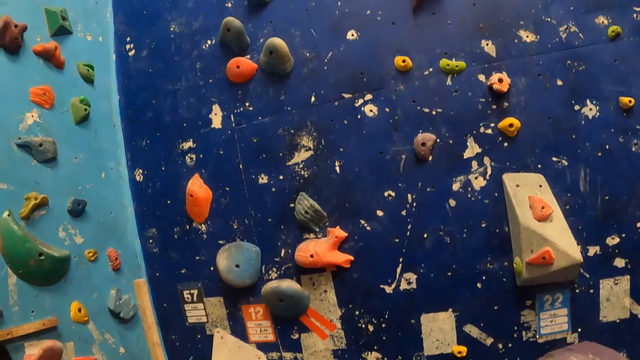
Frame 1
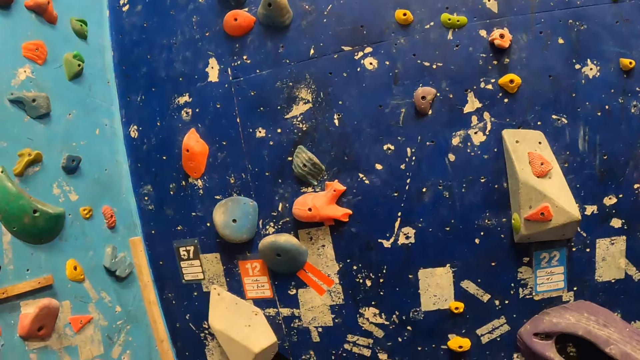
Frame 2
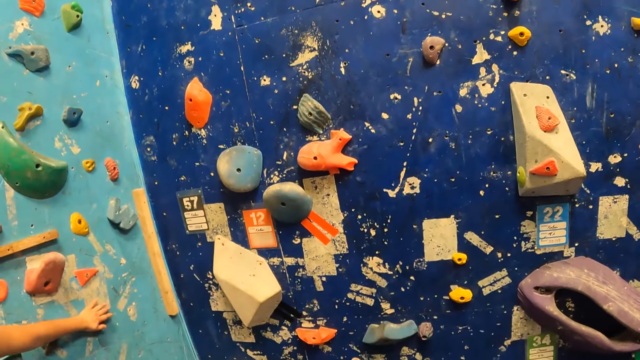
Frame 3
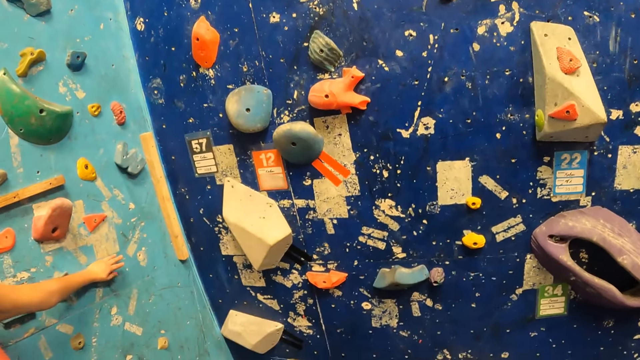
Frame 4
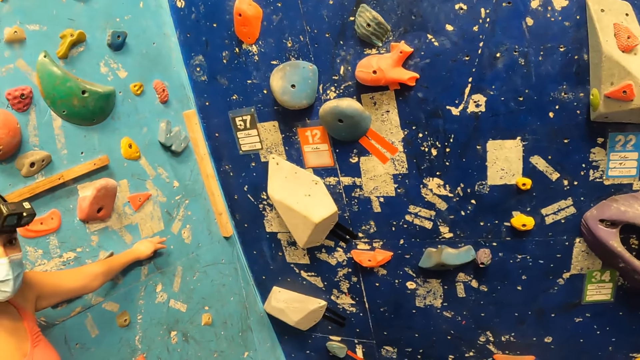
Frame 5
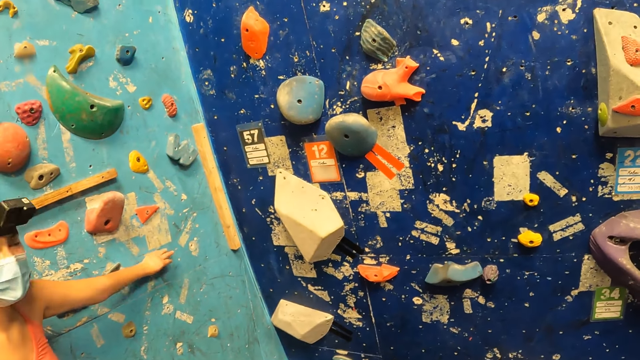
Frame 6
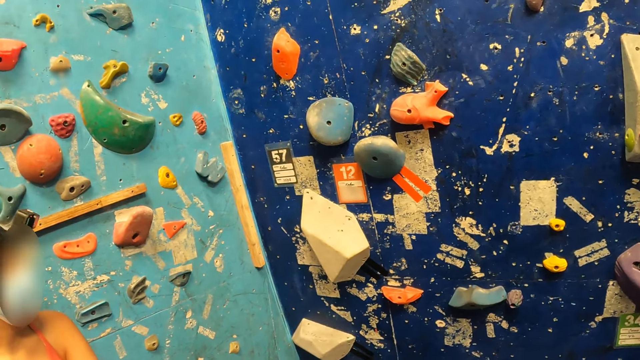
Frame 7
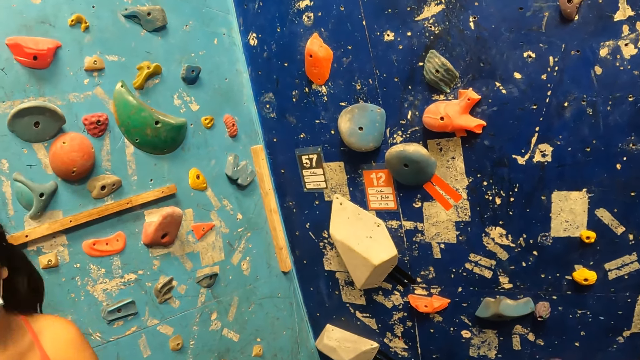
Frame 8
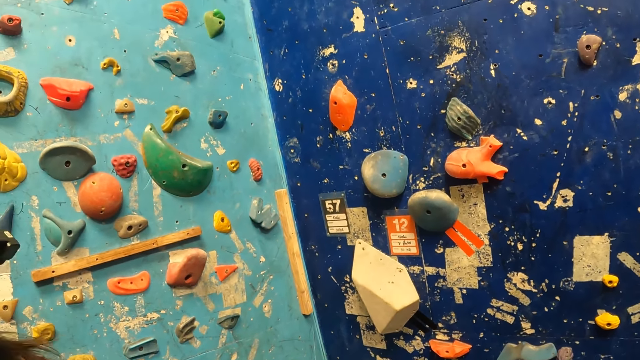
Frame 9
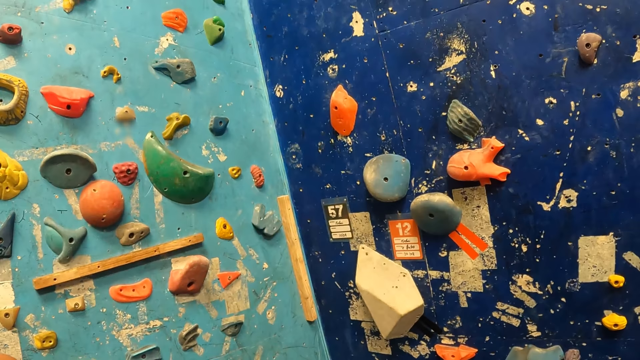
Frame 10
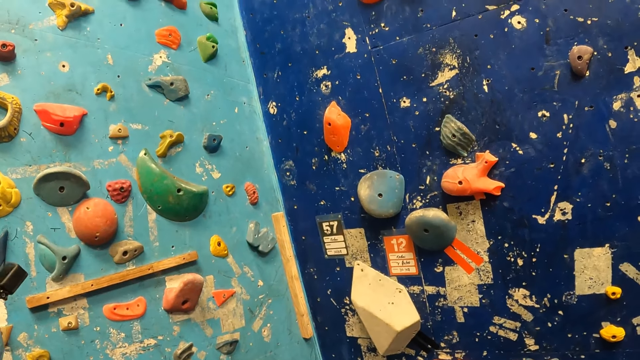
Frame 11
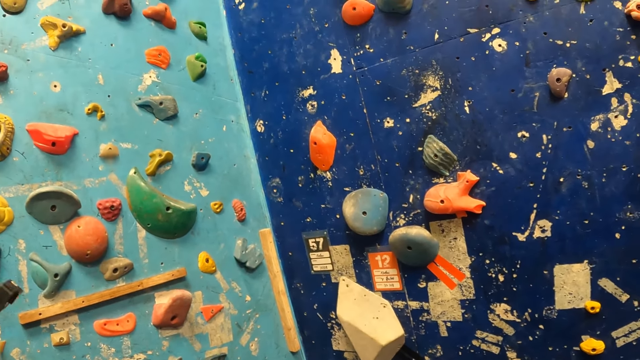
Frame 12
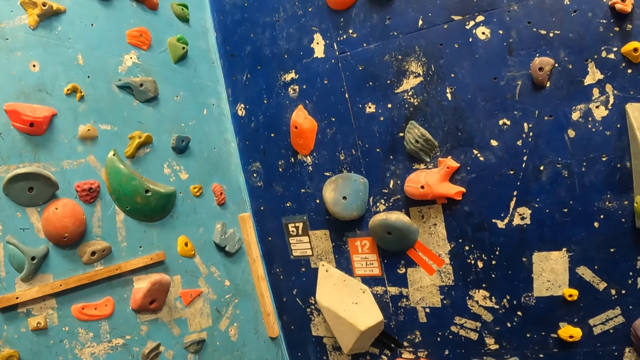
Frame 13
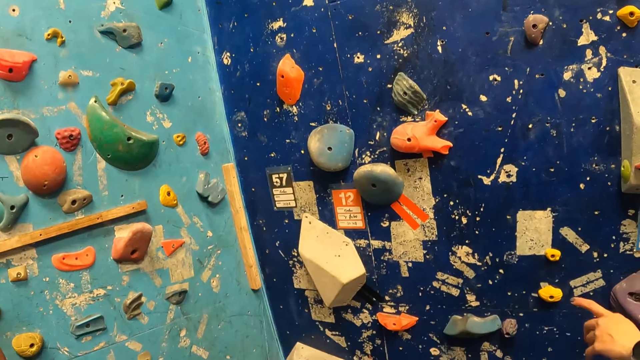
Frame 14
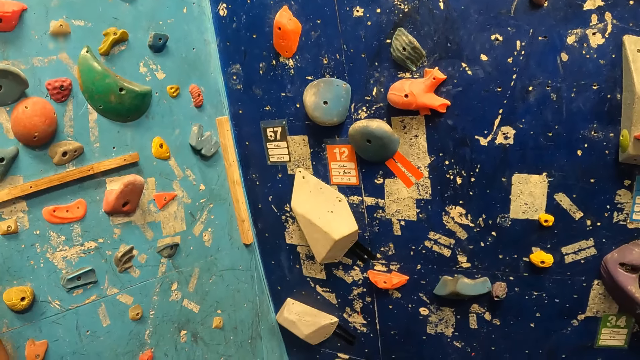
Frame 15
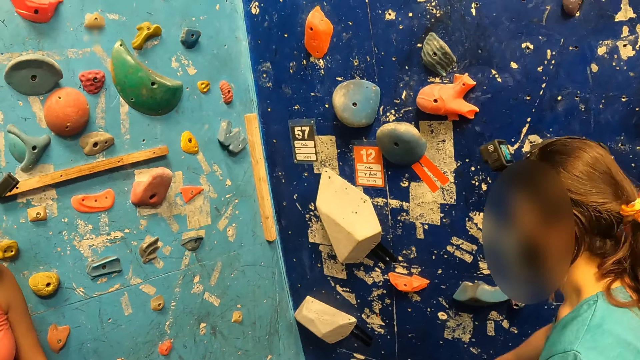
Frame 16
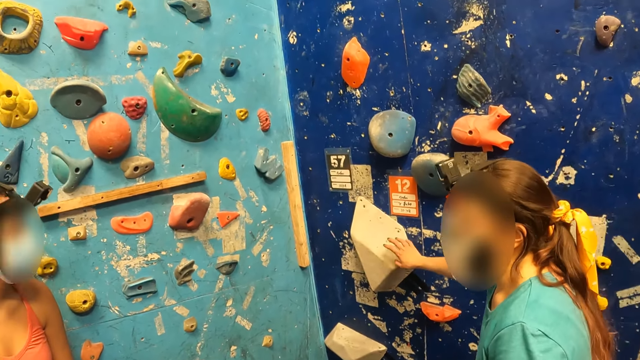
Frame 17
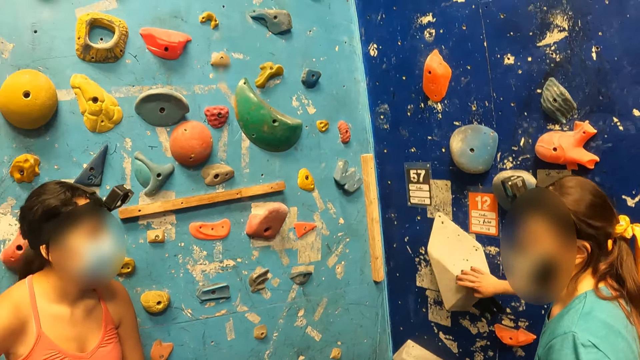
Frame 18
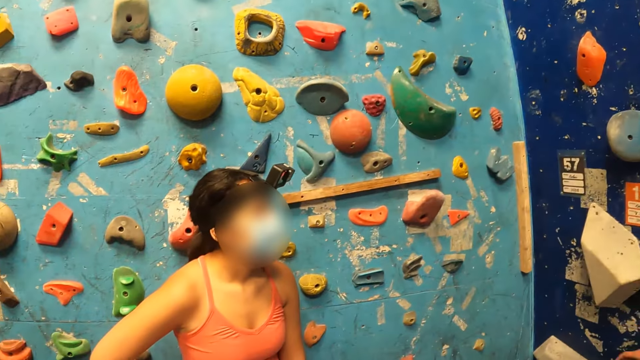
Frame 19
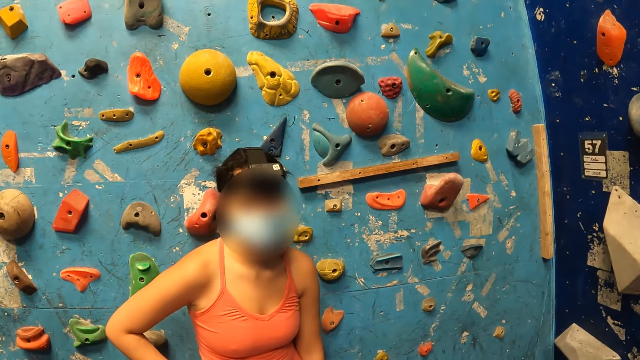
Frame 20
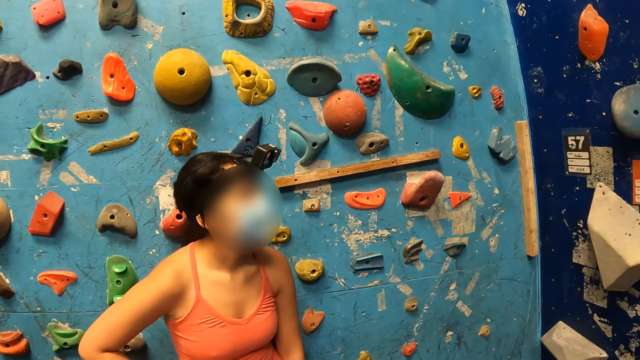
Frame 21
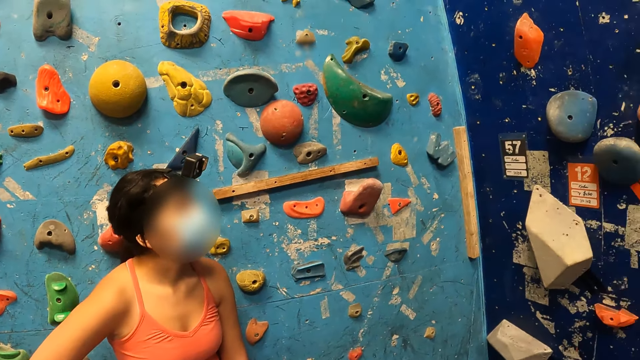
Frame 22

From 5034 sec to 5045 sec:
The woman withdraws her left hand from the rock. A lady touches the wall. The camera wearer stares at the rock wall. Another woman places her right hand on the deep blue background rock. The other woman interacts with the first woman. The other woman withdraws her right hand from the rock.

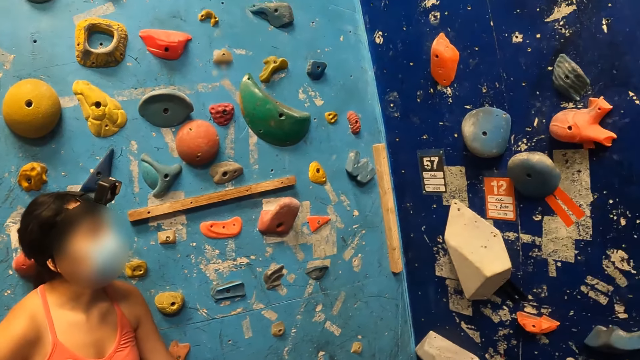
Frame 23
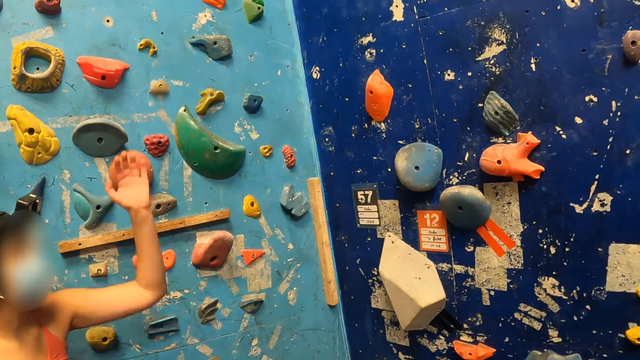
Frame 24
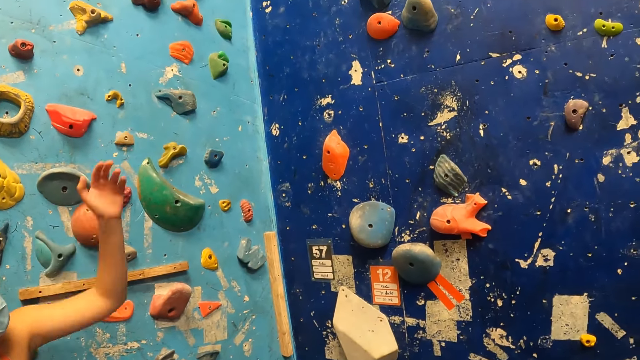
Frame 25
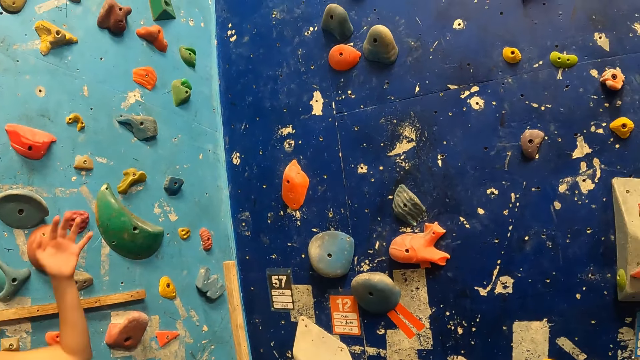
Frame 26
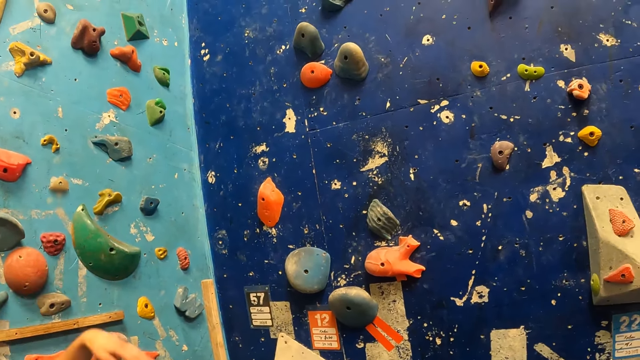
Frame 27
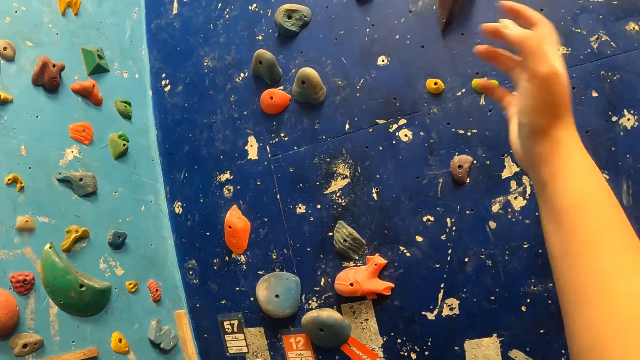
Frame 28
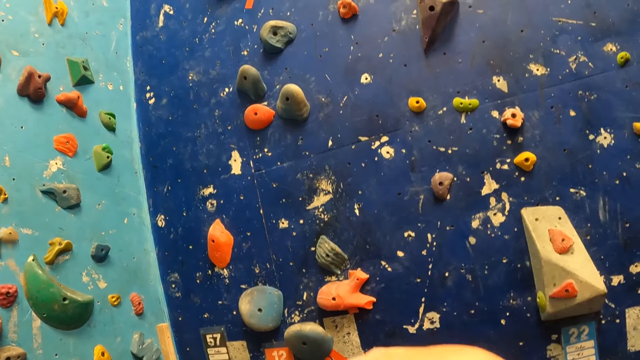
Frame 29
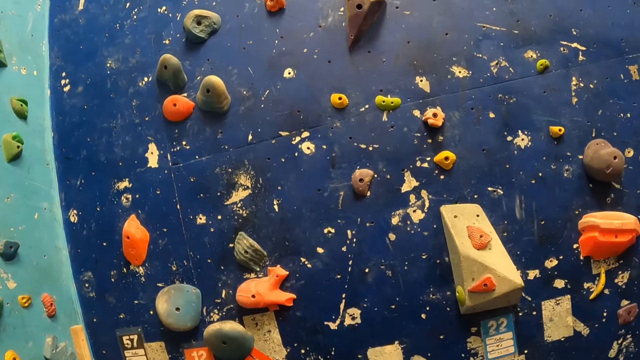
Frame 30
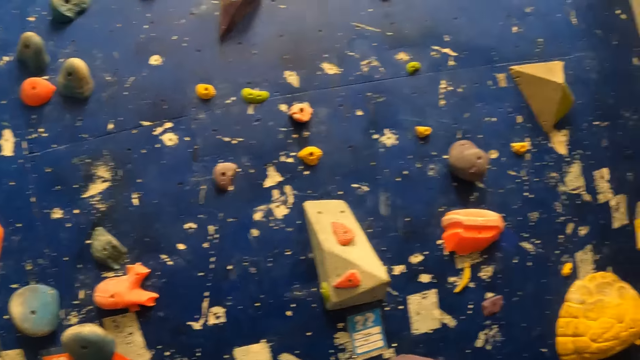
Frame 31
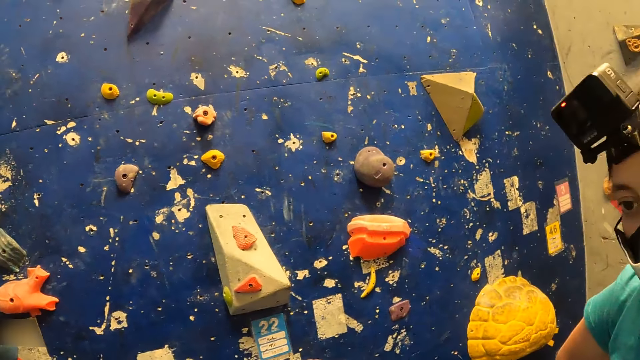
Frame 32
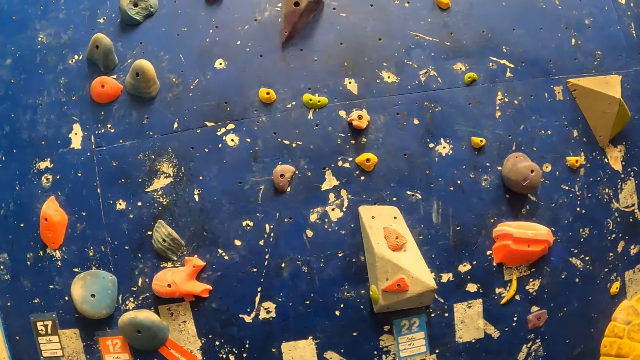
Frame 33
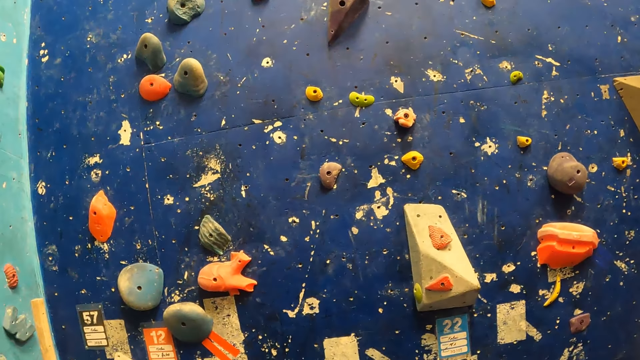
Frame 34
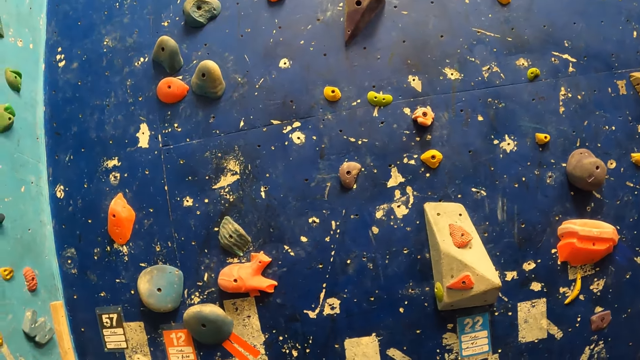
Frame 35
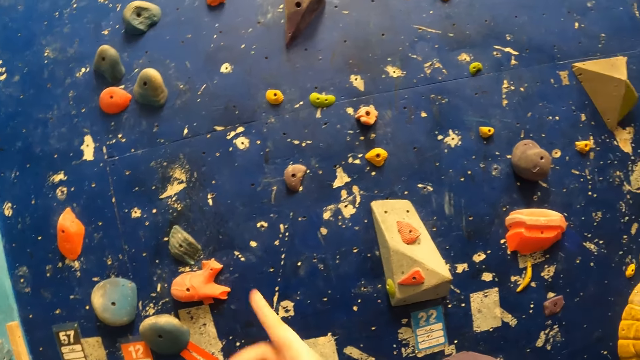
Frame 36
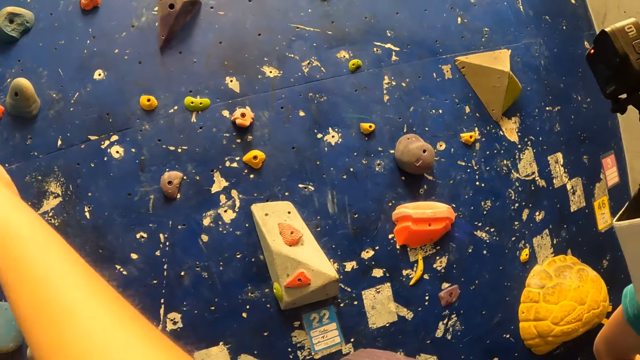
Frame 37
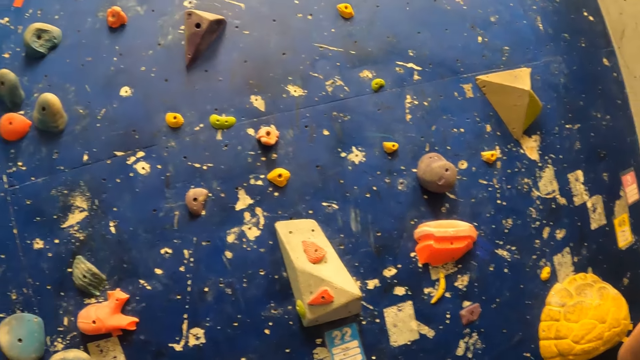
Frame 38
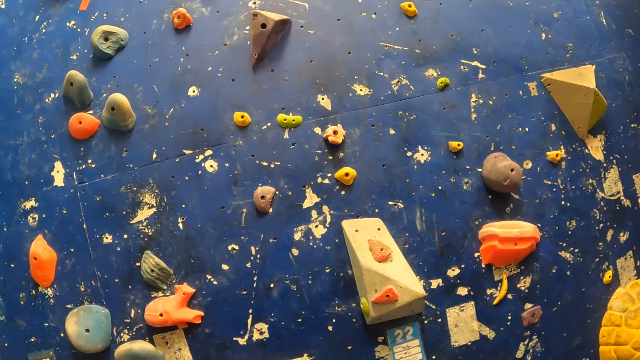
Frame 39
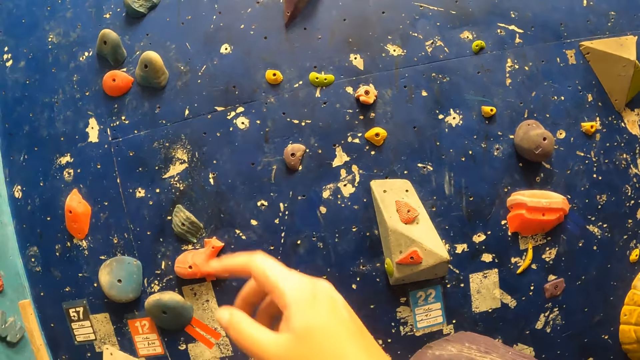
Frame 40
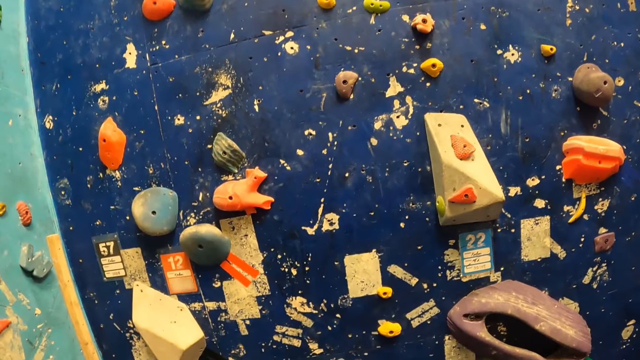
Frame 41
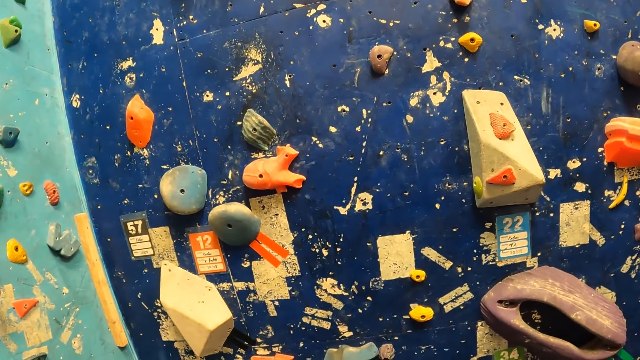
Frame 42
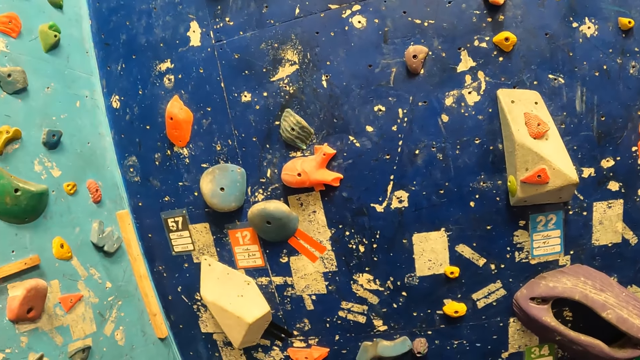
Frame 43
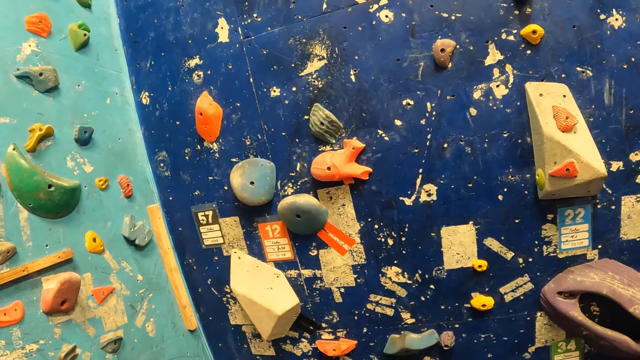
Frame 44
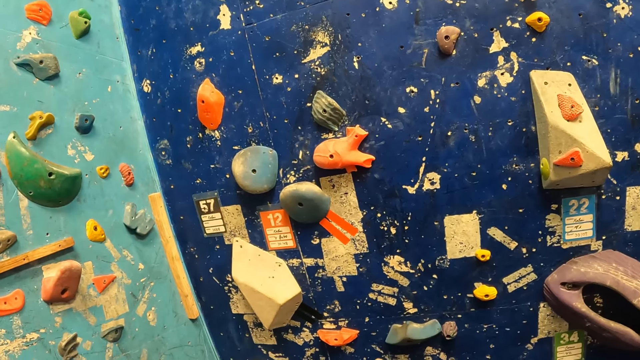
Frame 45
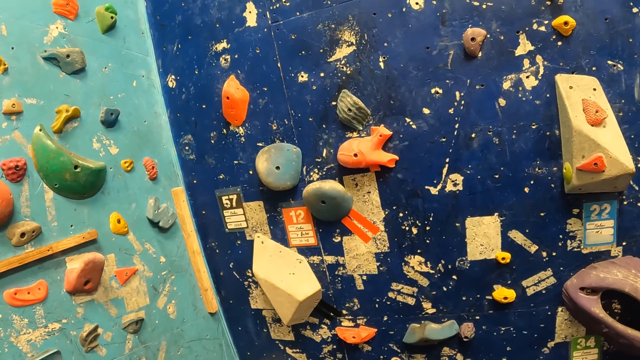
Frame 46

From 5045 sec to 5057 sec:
The woman demonstrates with her left hand. The woman moves the hand. The camera wearer demonstrates with her right hand. She moves the hand.
